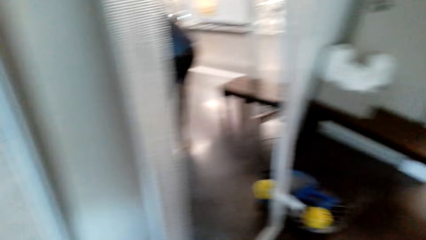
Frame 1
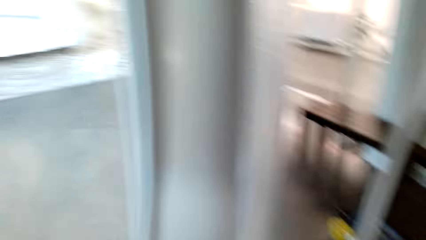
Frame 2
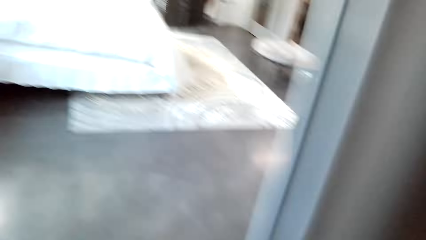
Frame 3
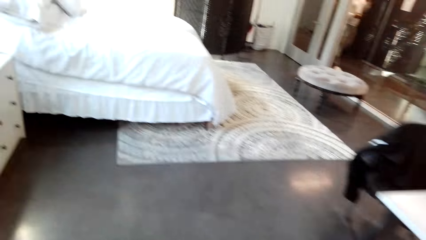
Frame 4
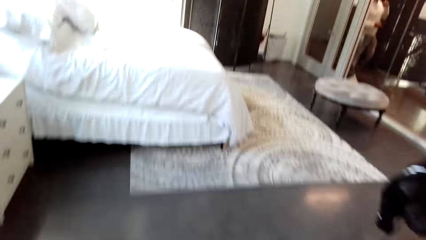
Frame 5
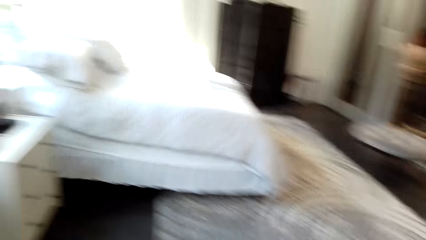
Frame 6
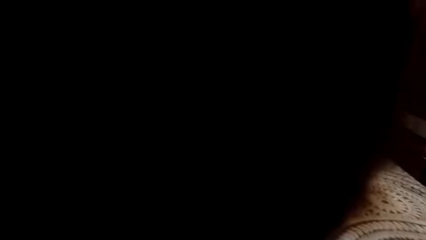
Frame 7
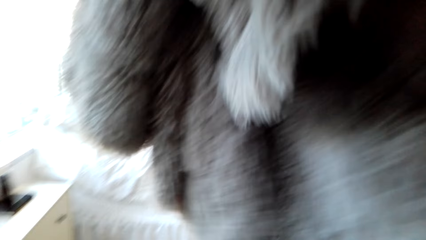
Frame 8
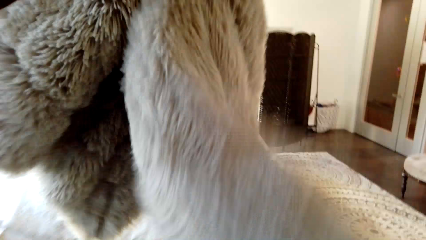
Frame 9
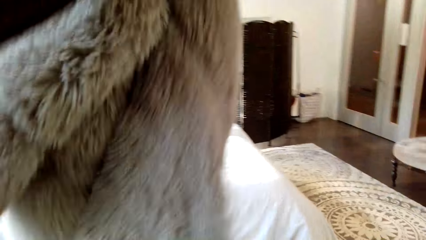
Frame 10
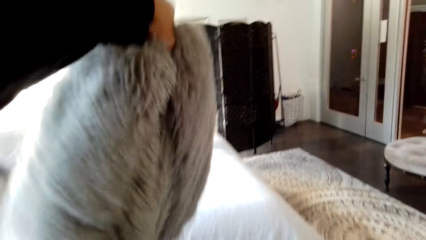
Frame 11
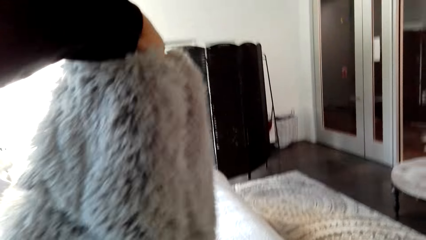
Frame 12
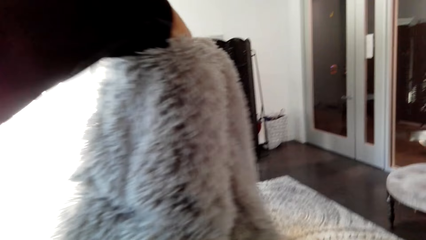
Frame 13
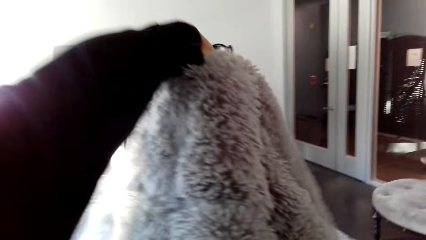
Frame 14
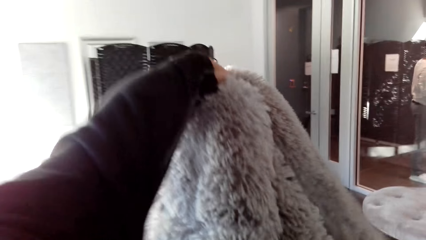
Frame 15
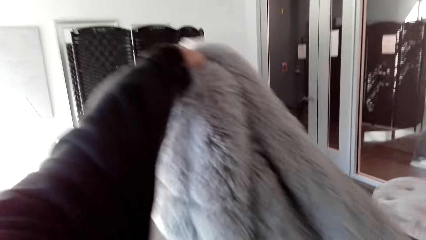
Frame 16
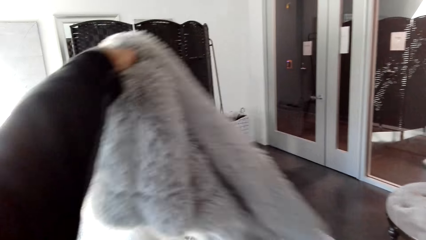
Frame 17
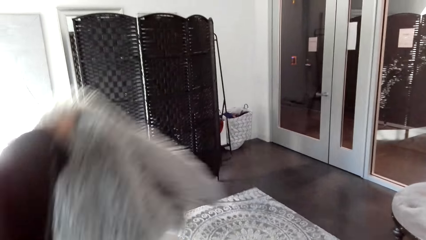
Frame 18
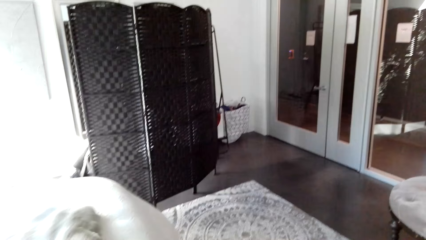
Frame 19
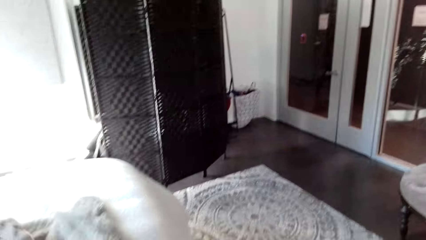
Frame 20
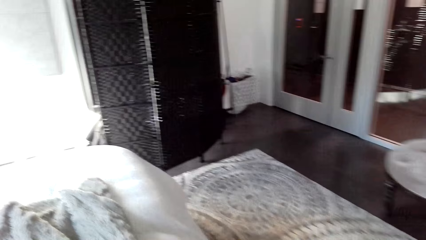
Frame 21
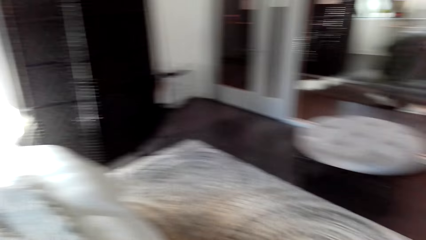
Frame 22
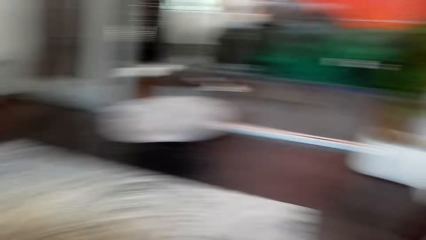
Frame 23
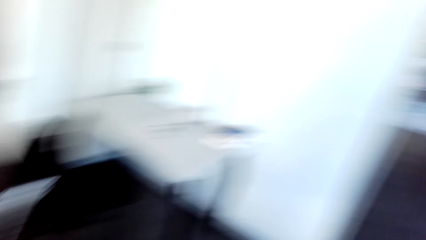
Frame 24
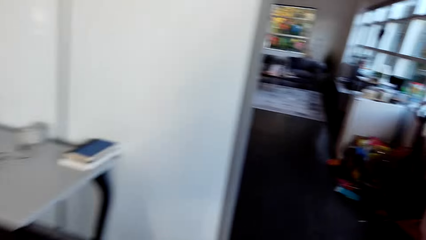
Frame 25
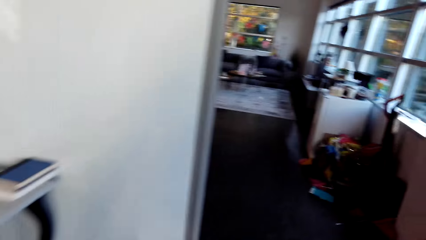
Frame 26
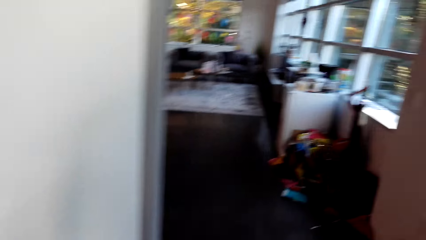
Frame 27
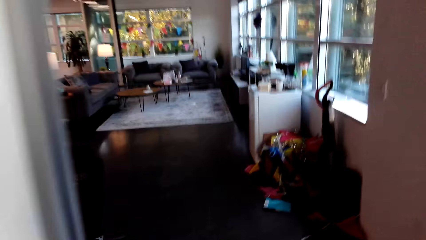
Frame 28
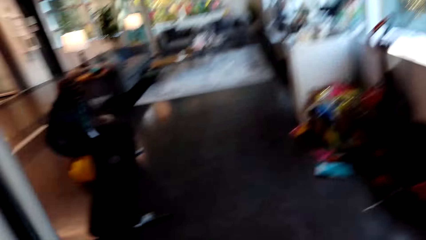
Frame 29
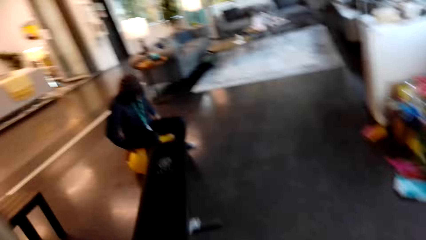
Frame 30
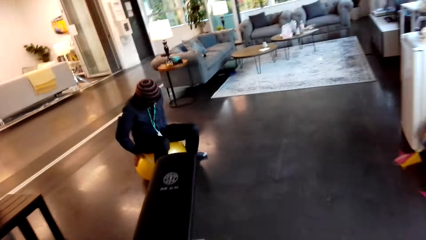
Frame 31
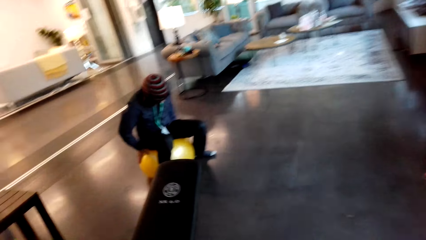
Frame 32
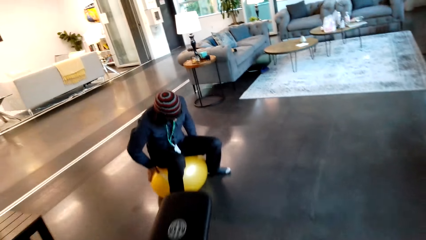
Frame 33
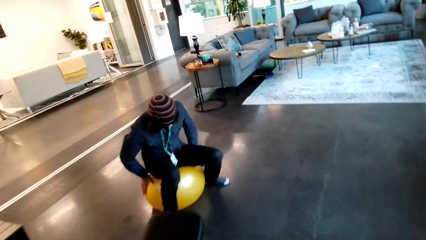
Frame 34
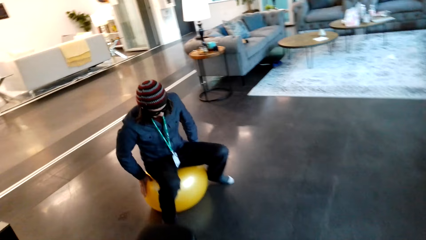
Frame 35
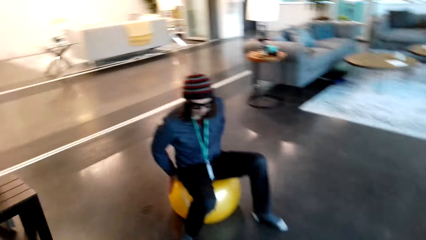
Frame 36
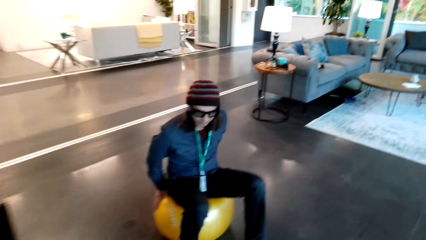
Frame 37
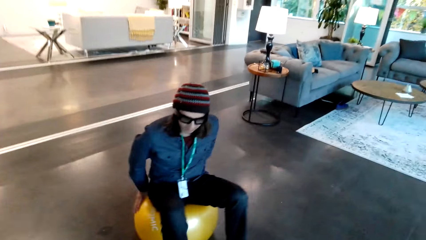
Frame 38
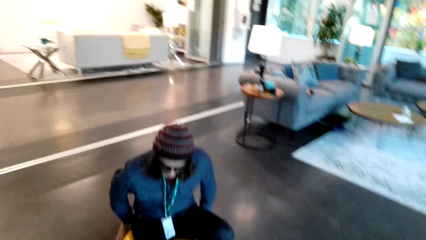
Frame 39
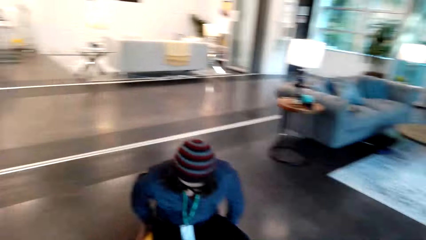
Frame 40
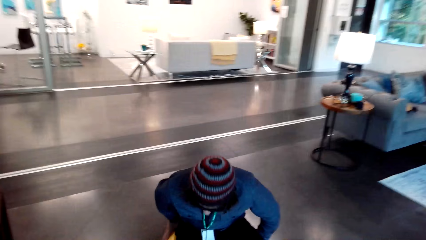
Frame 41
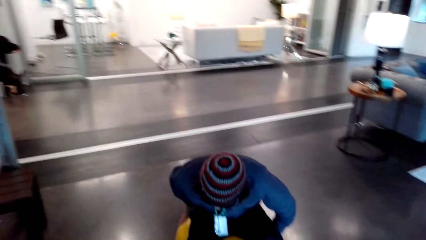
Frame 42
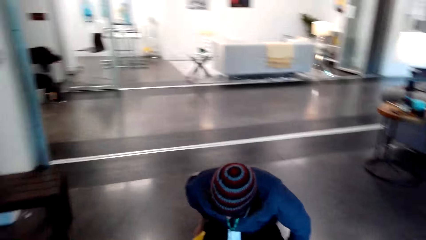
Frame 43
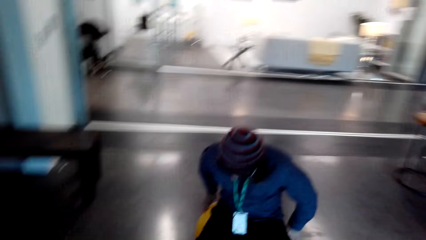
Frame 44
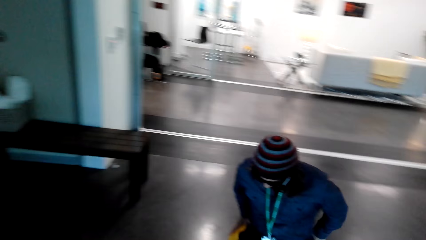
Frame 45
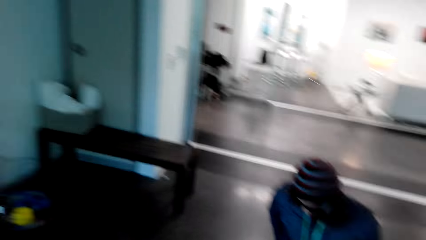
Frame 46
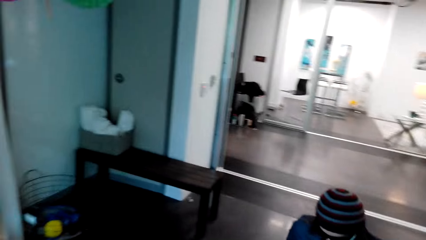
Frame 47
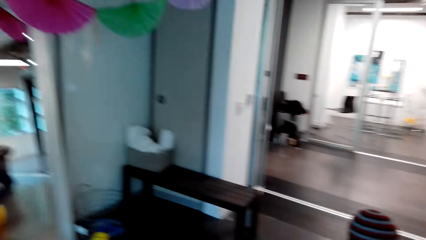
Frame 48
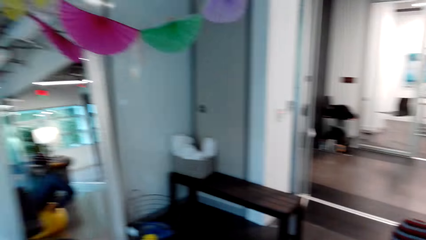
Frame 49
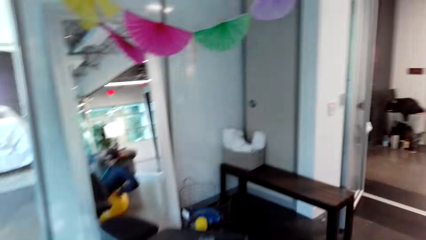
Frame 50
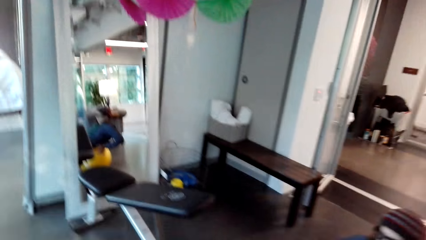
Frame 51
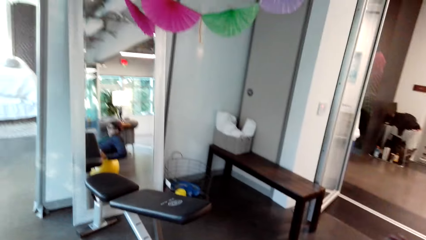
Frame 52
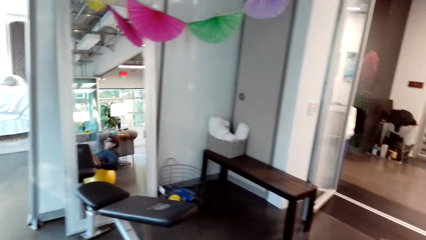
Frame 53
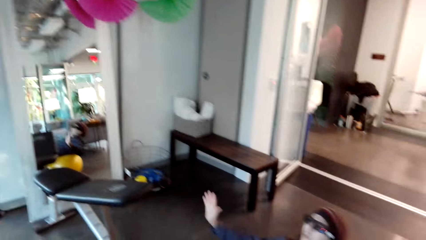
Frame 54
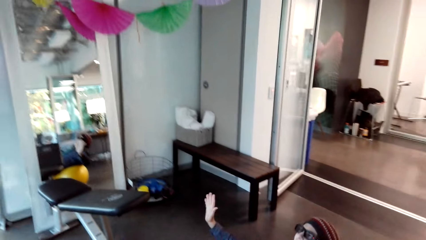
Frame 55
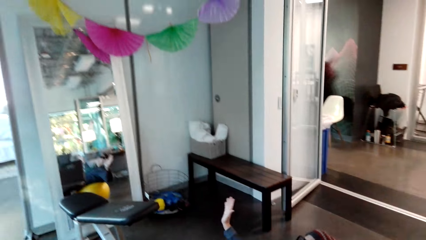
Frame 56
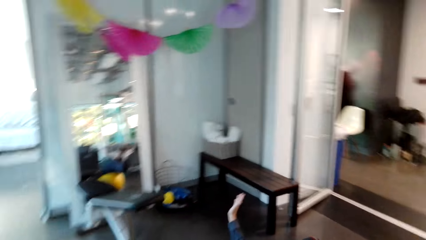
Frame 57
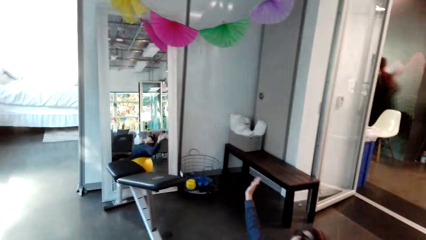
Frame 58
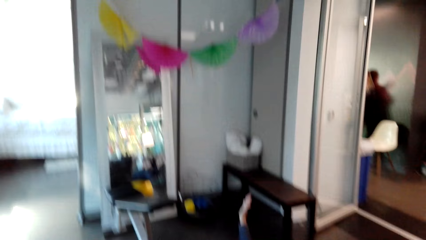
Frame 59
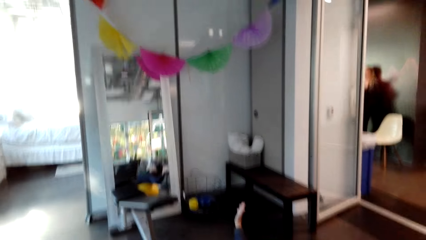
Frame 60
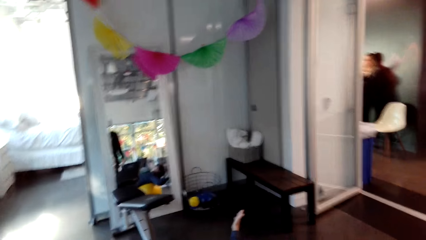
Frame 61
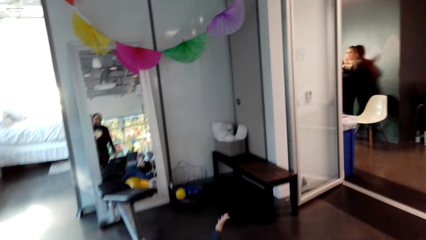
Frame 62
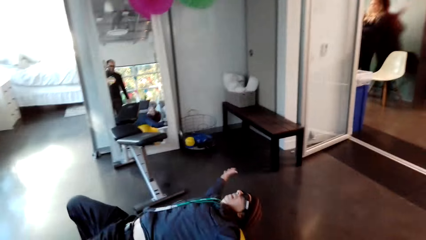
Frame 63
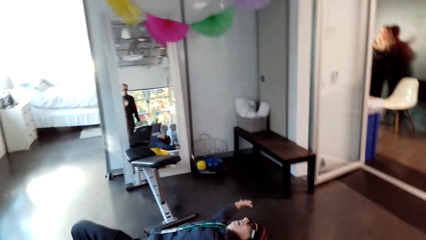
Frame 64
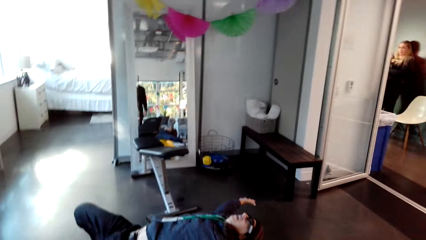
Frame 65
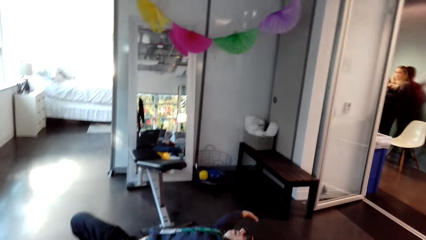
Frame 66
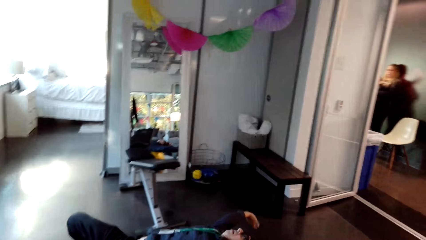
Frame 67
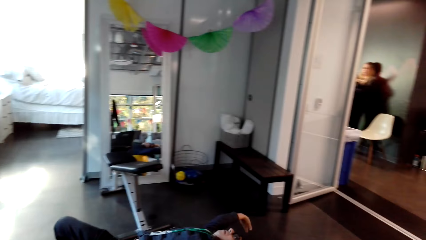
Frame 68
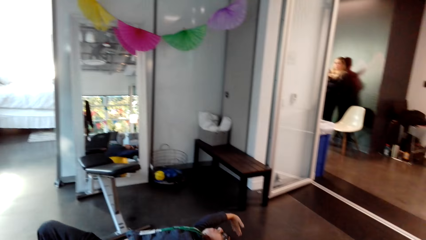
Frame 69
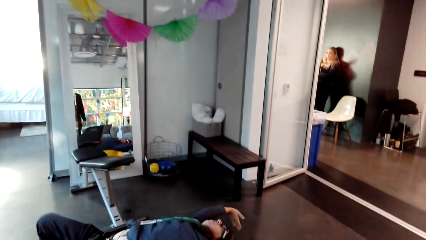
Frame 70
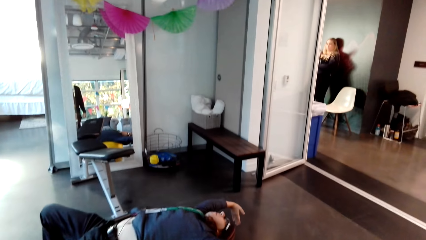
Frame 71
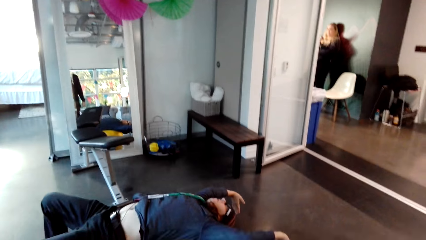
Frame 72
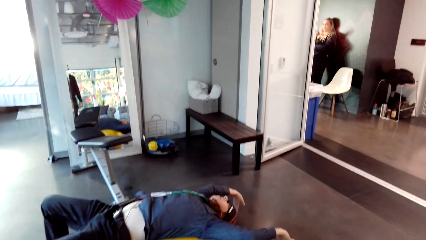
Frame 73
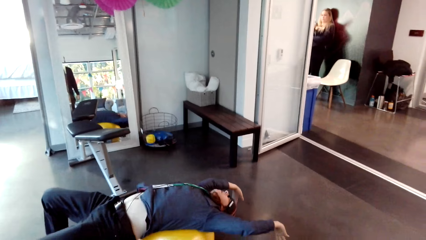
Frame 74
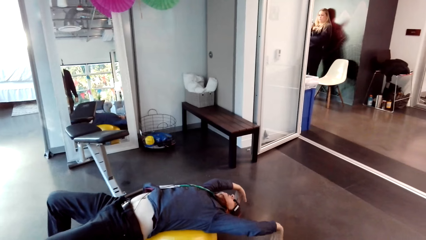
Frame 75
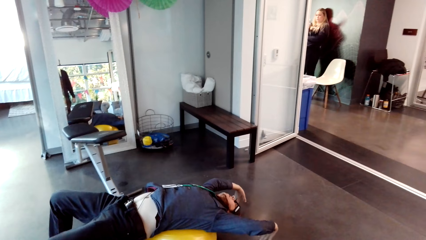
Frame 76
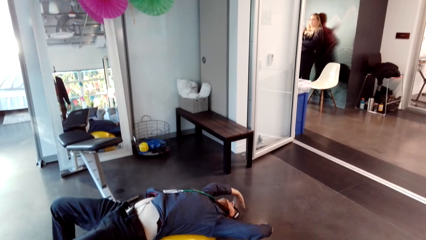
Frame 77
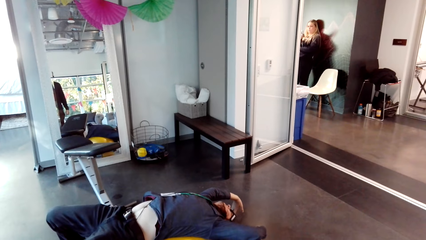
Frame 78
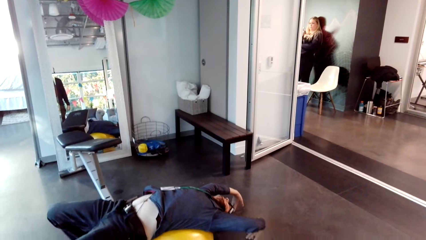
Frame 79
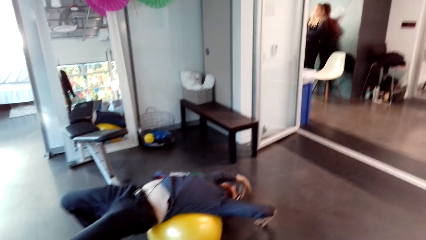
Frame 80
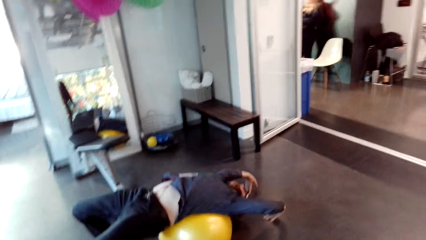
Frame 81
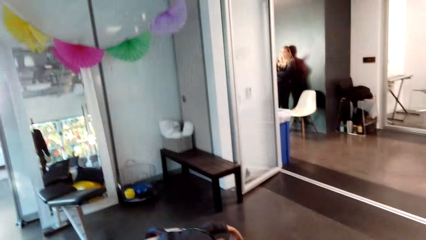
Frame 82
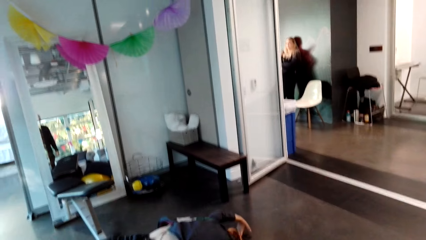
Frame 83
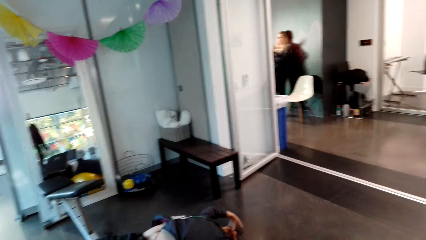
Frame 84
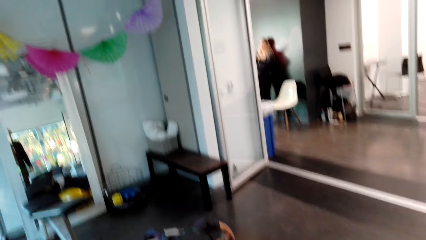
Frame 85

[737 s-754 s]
The camera wearer walks in the bedroom. They take off a duvet. They place the duvet on the bed. They throw the duvet on the bed. They turn around. They walk around the bedroom. They stare at a man. They walk around the apartment. They talk to the man. The man exercises on a yoga ball or gym ball. The camera wearer interacts with the man. The man lies on the gym ball.
